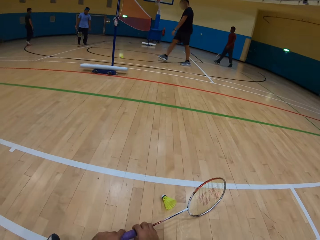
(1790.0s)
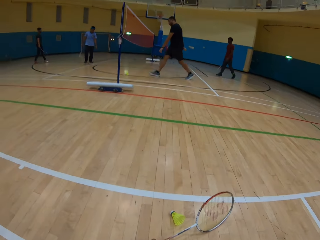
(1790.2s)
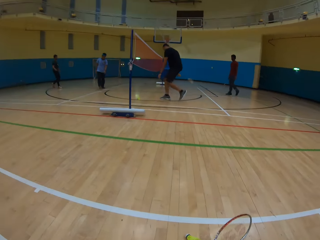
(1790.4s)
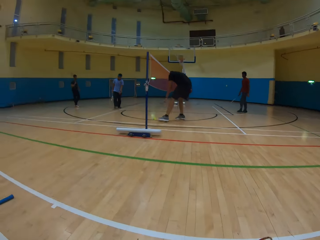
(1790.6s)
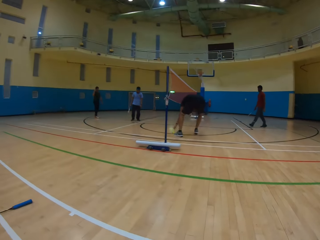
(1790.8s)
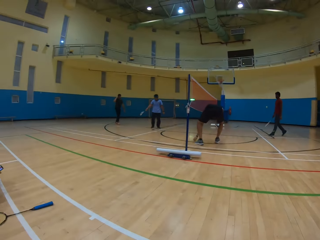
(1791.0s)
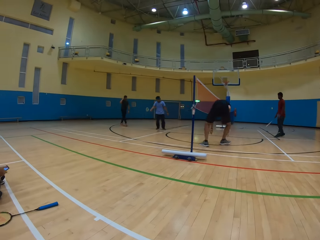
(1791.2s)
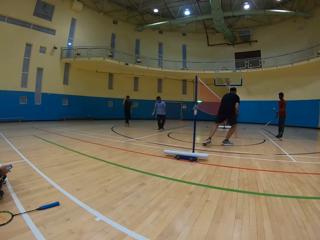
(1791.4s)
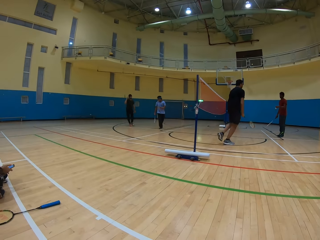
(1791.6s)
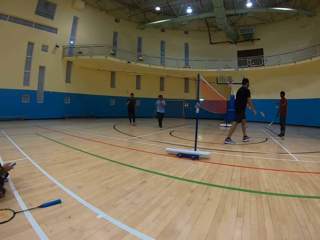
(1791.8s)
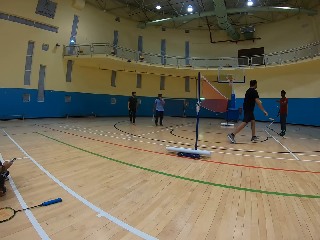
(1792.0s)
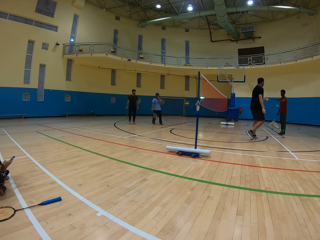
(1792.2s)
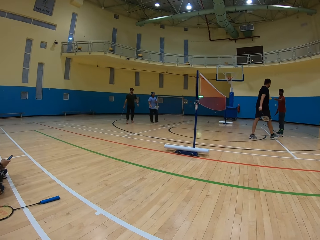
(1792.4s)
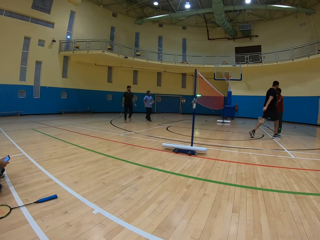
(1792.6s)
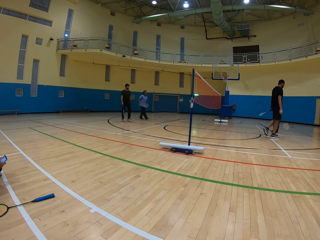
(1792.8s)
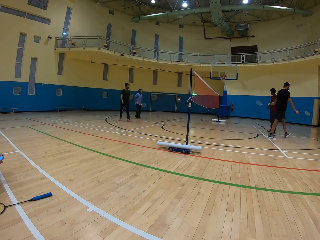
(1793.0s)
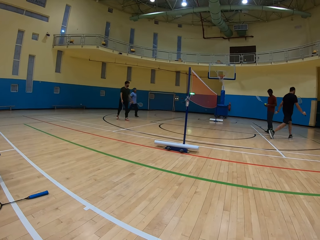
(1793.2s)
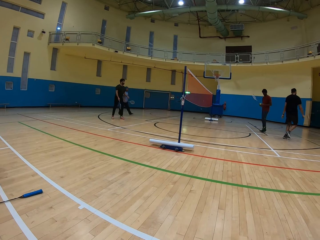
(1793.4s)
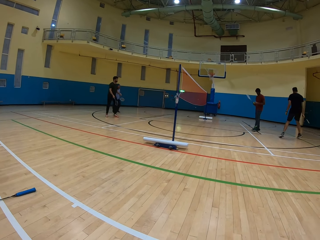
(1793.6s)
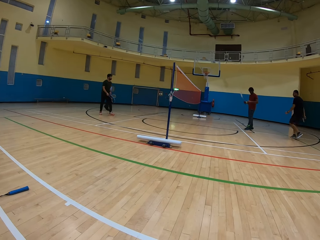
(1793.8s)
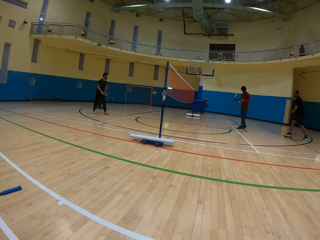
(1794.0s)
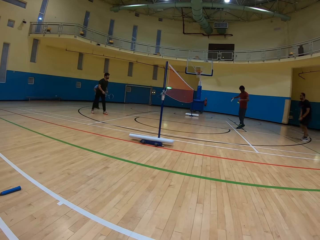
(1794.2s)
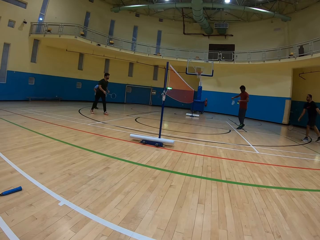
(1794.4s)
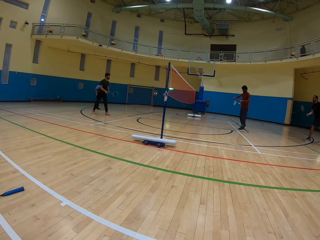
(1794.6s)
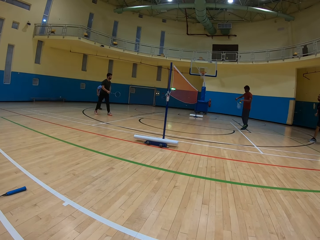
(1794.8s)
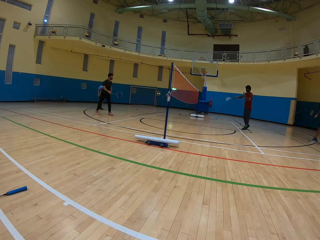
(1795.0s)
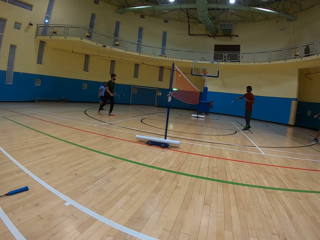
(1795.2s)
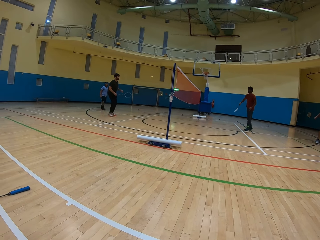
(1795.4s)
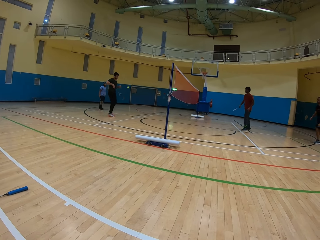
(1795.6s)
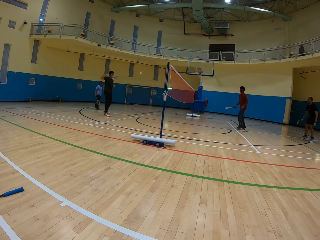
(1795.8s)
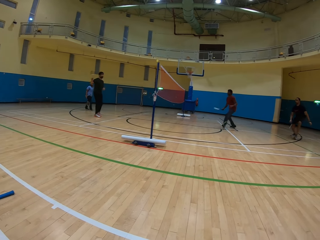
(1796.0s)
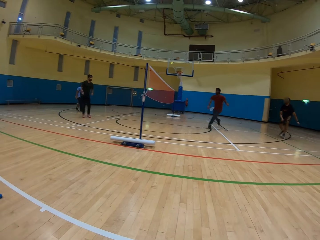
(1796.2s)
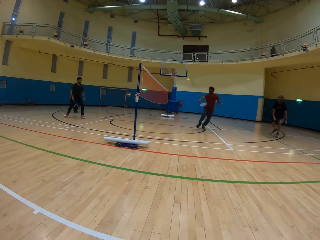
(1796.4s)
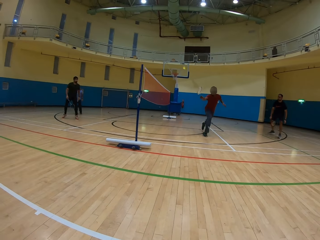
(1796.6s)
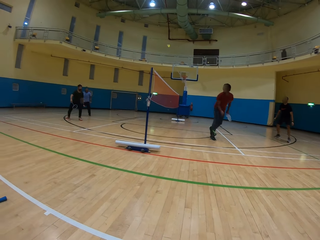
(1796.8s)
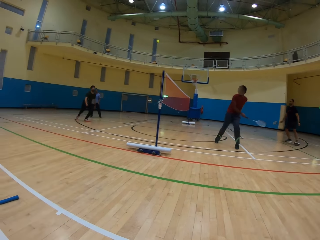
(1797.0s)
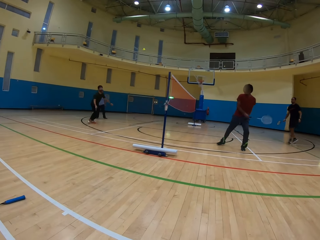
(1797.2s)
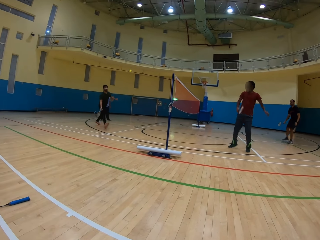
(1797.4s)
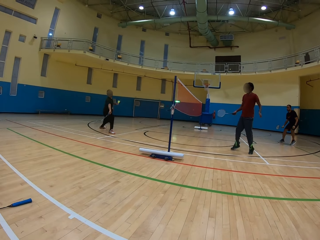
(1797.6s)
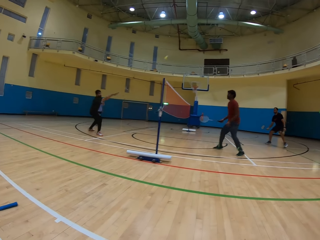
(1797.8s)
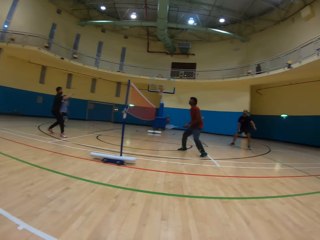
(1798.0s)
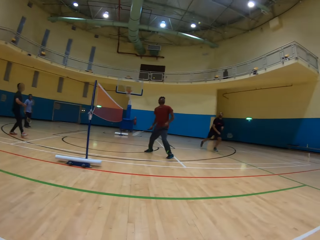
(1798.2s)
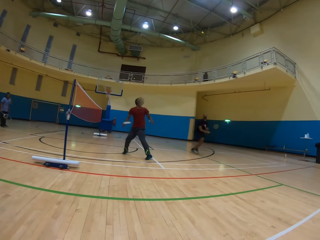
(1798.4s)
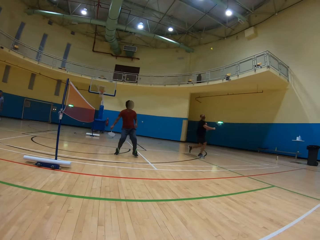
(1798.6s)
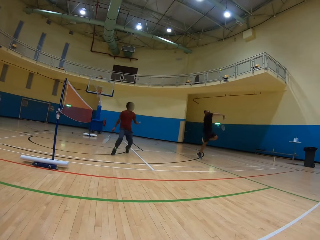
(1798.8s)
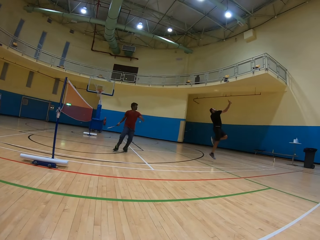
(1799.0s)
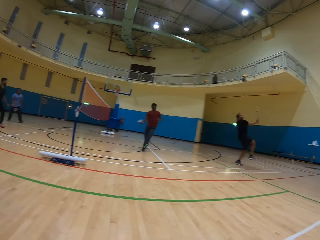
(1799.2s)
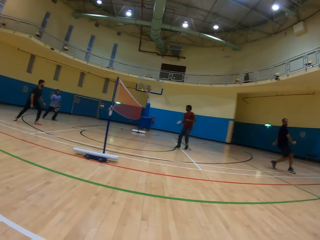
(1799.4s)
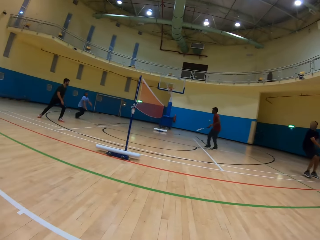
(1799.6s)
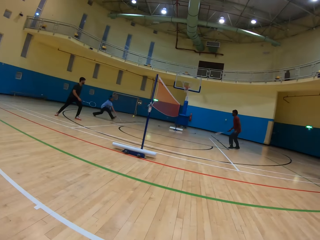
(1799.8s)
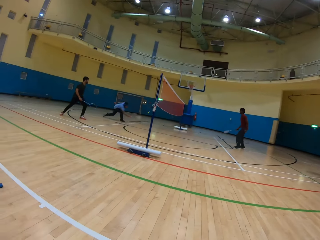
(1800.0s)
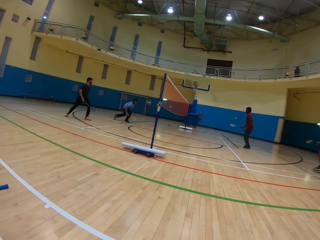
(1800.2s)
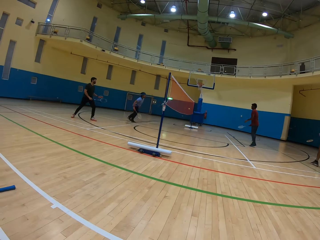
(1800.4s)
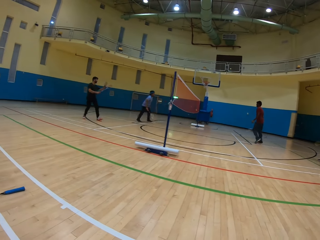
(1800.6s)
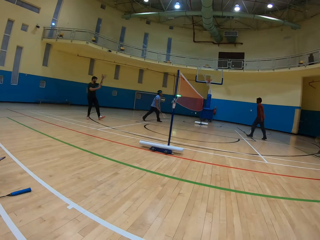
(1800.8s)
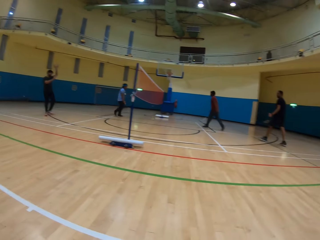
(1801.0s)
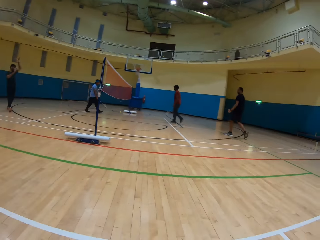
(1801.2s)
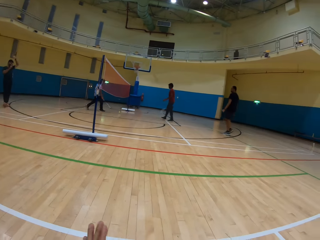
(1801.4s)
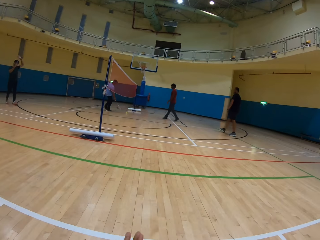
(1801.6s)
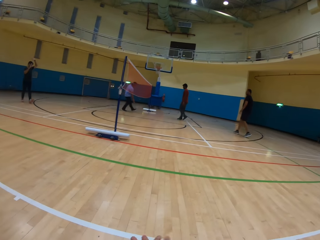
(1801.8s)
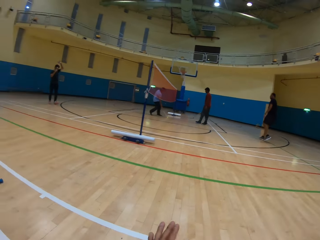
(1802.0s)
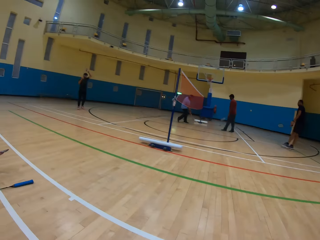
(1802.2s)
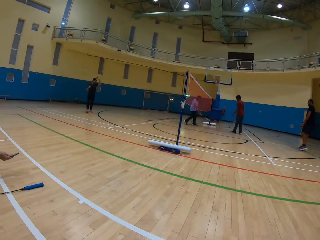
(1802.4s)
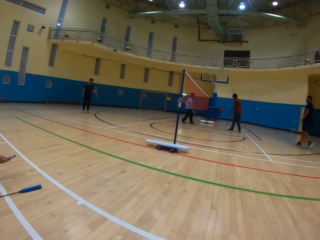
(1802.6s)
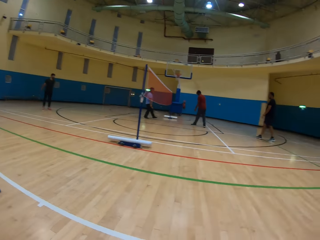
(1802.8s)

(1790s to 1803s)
A man picks up the shuttlecock. Another man hits the shuttlecock. A third man hits the shuttlecock. The second man hits the shuttlecock. The third man hits the shuttlecock. The first man hits the shuttlecock. A fourth man hits the shuttlecock.

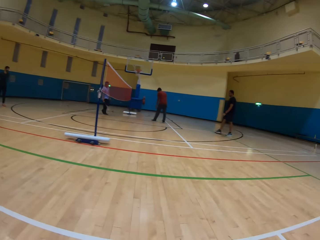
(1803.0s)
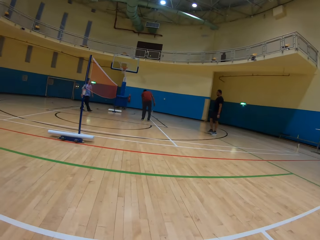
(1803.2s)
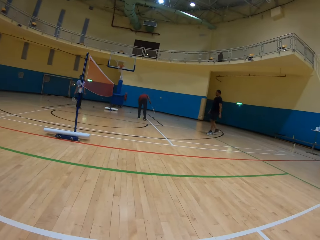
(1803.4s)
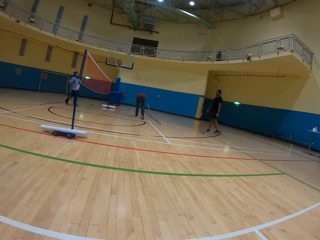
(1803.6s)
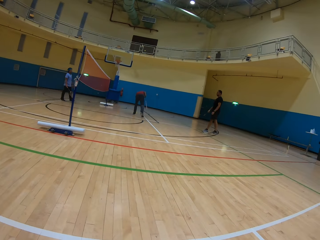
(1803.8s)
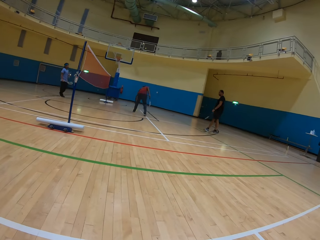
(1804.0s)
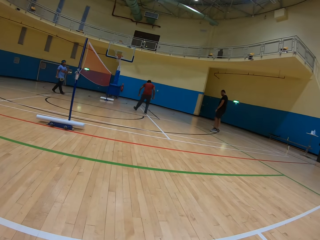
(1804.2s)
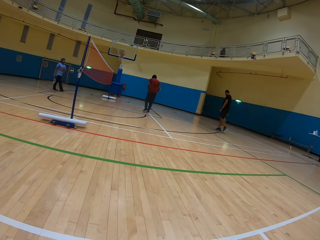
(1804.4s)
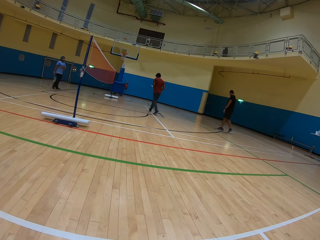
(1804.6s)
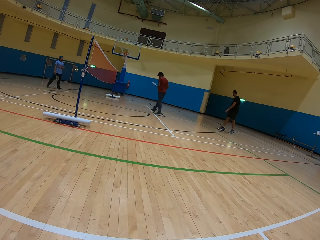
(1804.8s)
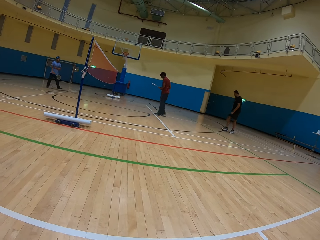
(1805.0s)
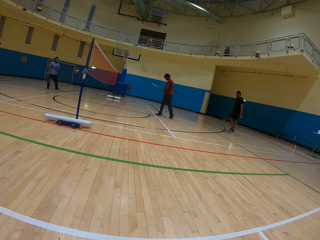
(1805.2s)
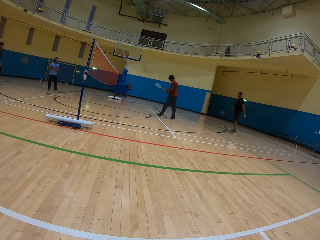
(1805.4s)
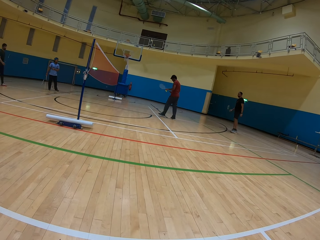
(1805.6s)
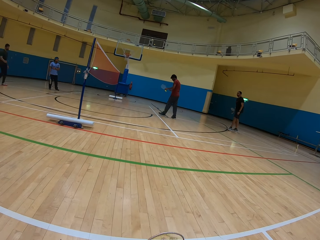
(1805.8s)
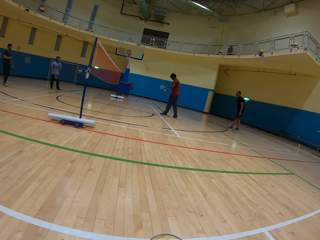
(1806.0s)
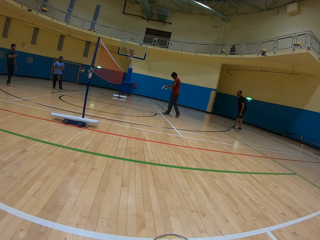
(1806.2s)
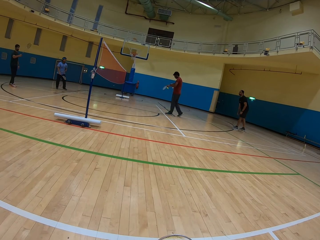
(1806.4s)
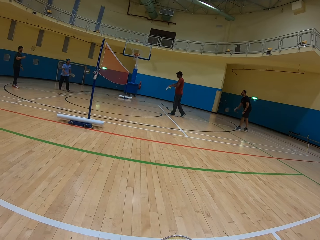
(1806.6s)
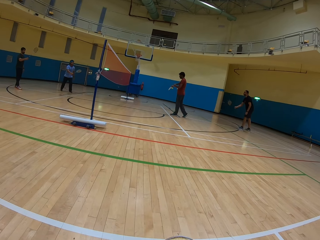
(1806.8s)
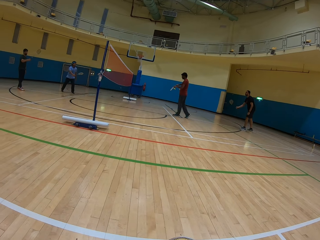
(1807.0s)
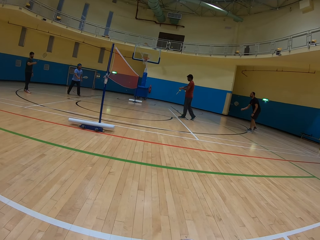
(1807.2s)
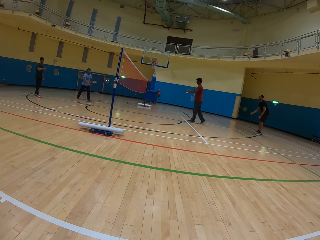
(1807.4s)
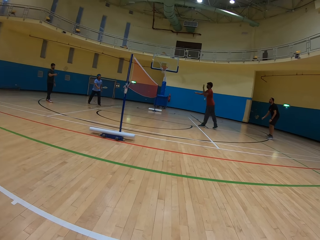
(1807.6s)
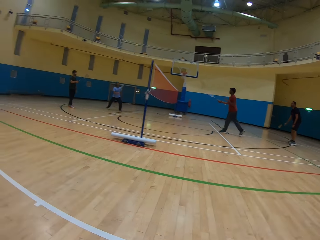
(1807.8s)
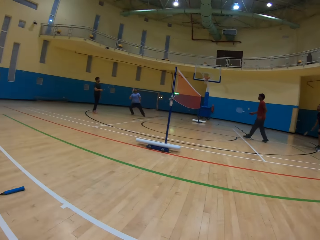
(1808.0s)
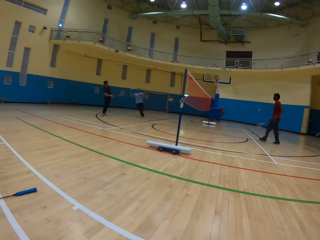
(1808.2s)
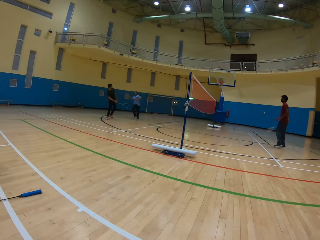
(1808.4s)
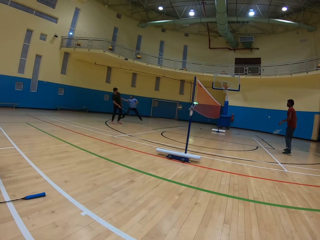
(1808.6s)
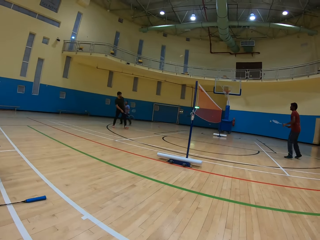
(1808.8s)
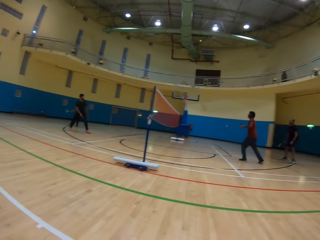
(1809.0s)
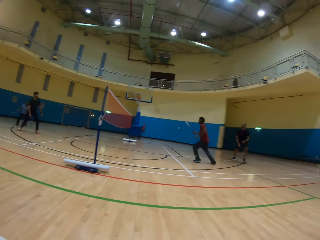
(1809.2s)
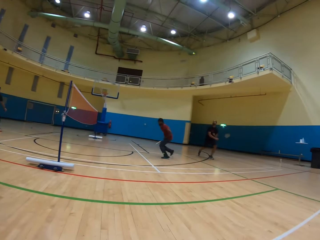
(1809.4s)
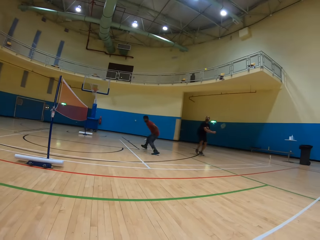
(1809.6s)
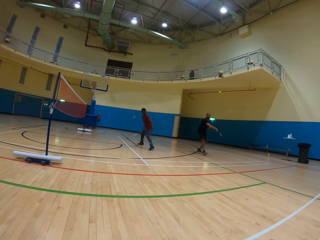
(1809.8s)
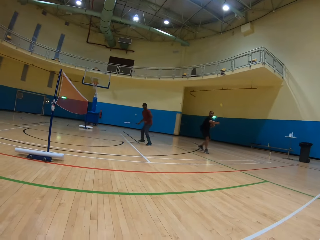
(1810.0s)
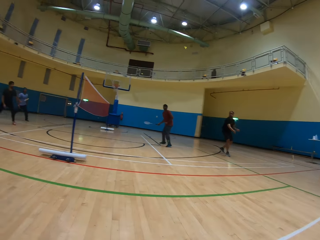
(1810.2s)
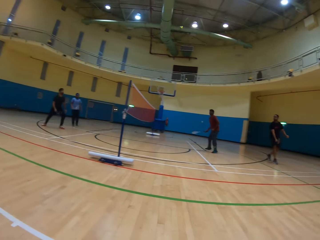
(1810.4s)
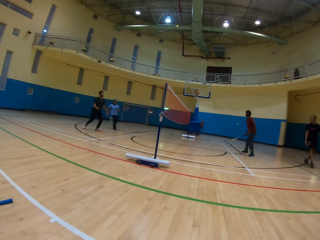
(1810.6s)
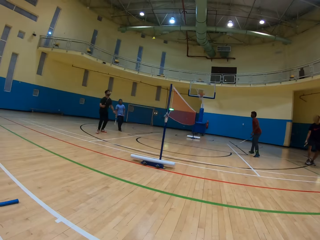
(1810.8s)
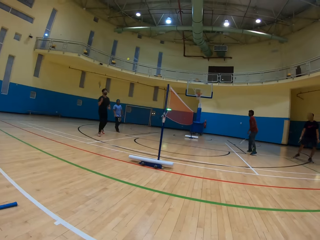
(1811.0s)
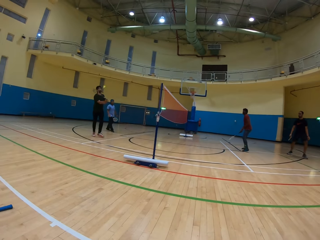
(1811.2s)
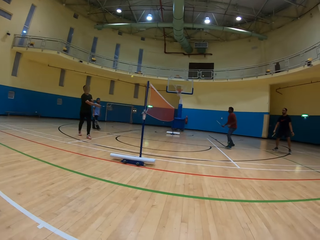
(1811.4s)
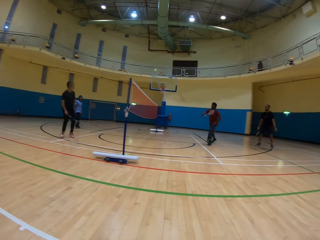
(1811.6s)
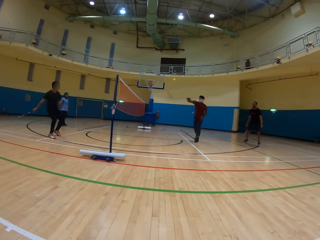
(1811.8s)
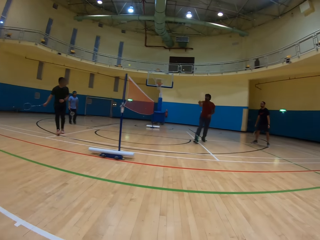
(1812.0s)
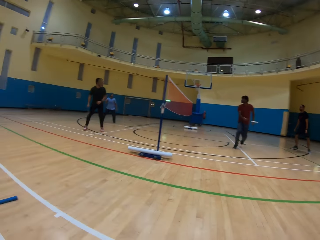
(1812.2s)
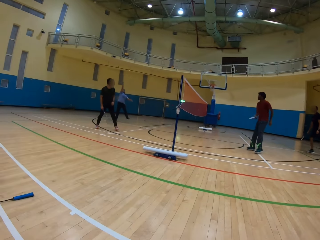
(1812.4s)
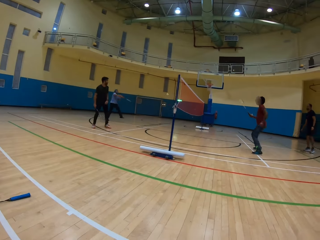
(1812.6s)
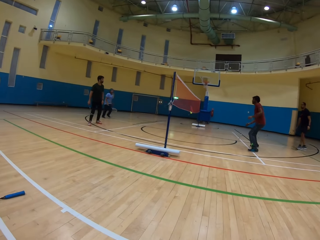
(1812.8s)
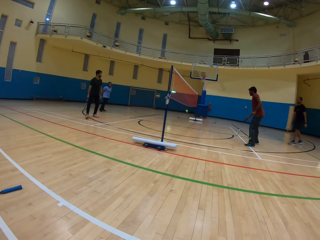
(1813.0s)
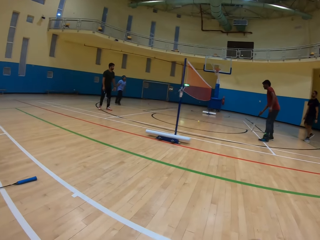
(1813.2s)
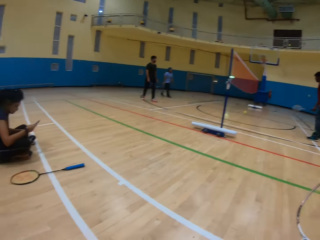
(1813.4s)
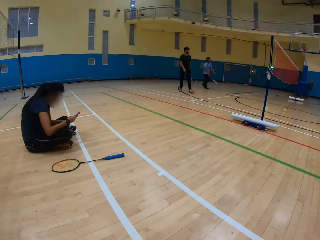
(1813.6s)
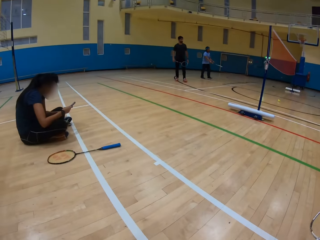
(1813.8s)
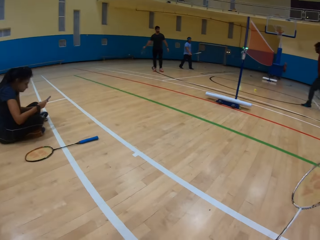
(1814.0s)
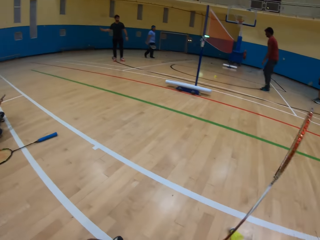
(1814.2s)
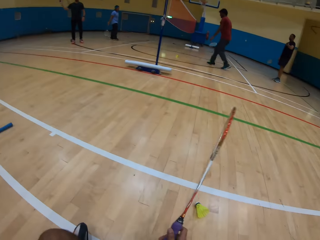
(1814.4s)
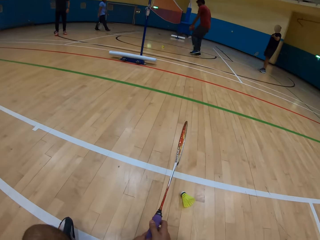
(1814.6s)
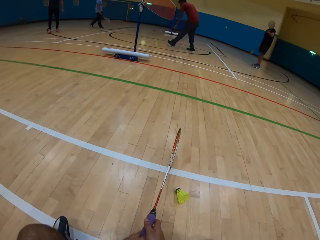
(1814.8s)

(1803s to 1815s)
A man picks up the shuttlecock and hits the shuttlecock. Another man hits the shuttlecock. A third man hits the shuttlecock. A fourth man hits the shuttlecock. The first man hits the shuttlecock. The second man hits the shuttlecock.
